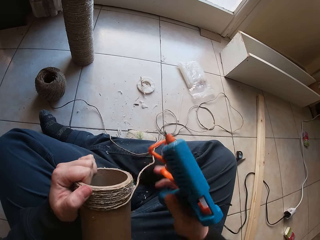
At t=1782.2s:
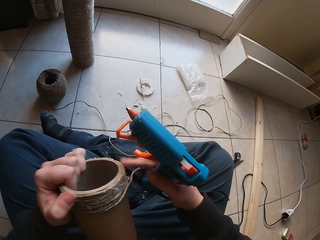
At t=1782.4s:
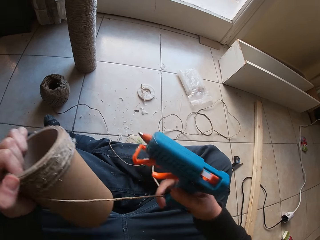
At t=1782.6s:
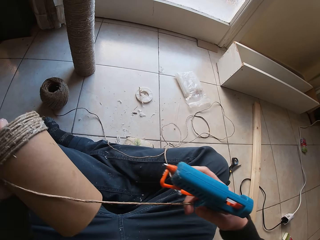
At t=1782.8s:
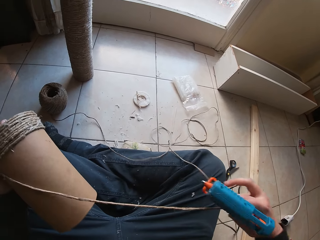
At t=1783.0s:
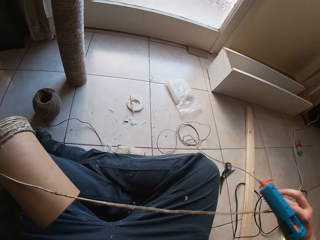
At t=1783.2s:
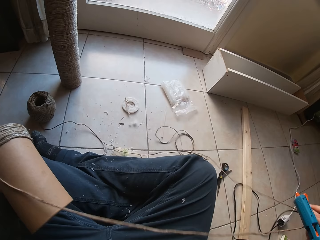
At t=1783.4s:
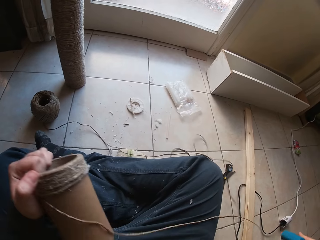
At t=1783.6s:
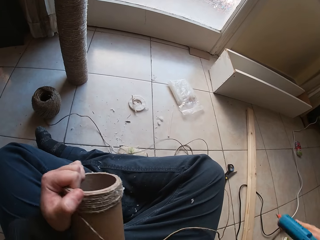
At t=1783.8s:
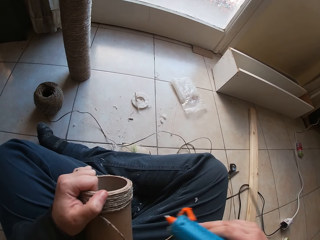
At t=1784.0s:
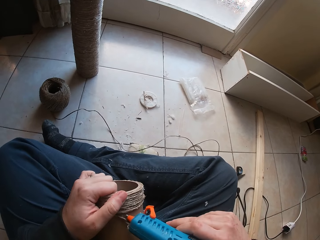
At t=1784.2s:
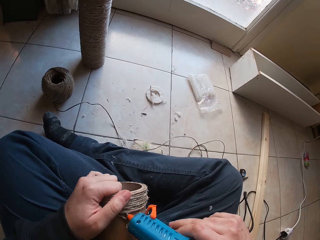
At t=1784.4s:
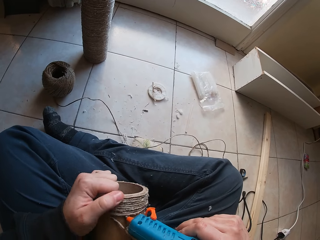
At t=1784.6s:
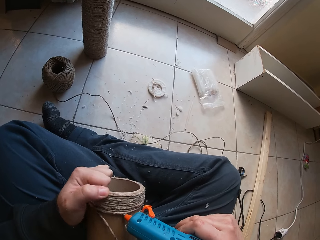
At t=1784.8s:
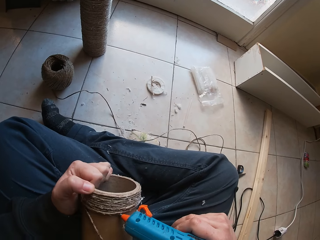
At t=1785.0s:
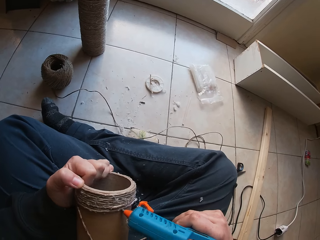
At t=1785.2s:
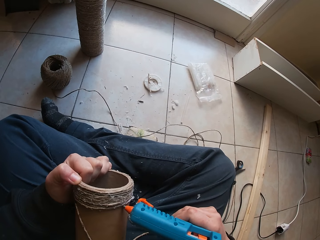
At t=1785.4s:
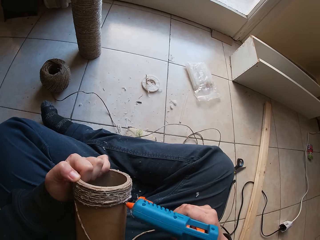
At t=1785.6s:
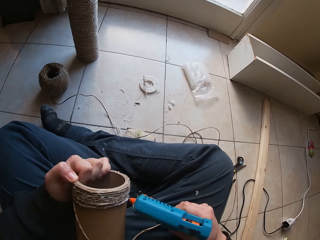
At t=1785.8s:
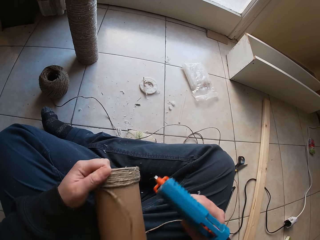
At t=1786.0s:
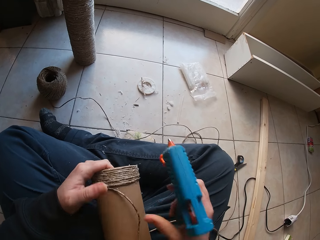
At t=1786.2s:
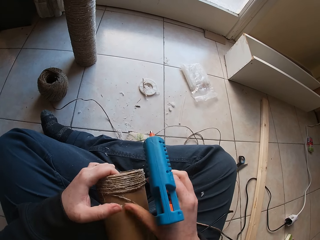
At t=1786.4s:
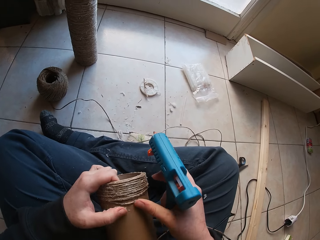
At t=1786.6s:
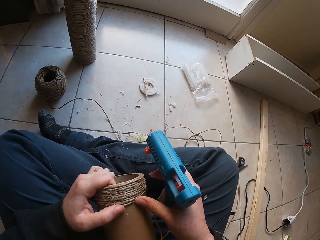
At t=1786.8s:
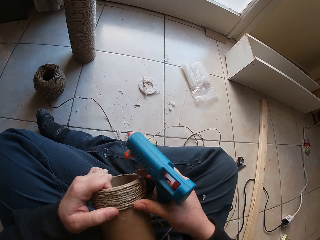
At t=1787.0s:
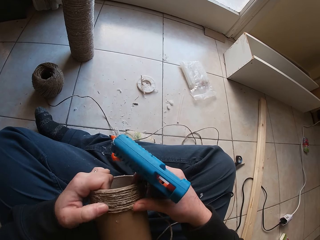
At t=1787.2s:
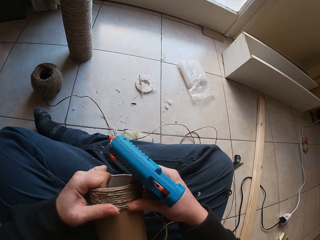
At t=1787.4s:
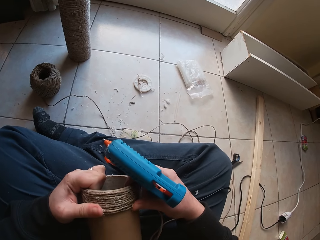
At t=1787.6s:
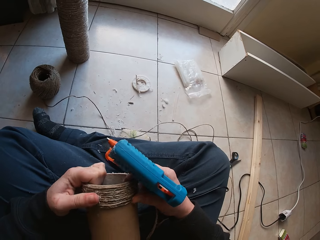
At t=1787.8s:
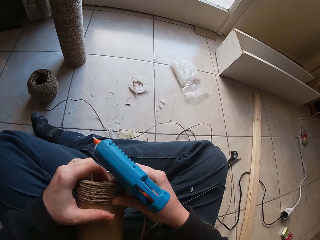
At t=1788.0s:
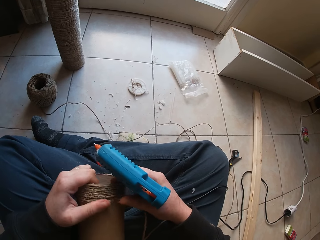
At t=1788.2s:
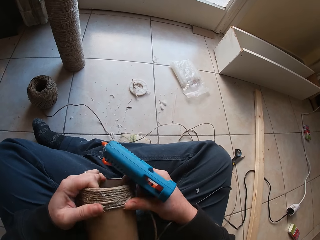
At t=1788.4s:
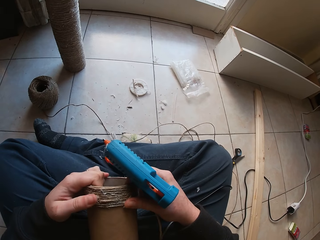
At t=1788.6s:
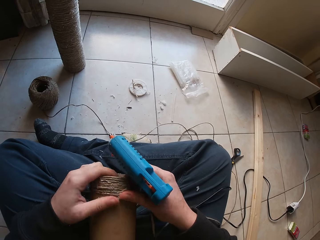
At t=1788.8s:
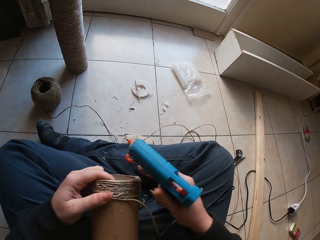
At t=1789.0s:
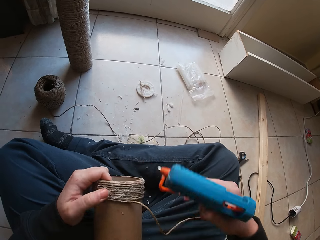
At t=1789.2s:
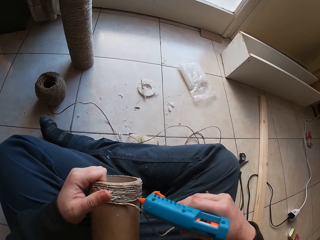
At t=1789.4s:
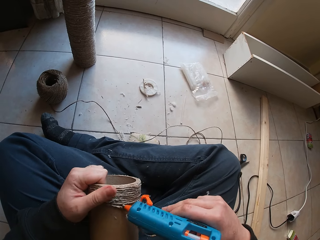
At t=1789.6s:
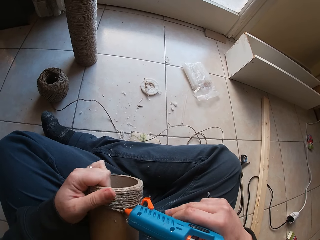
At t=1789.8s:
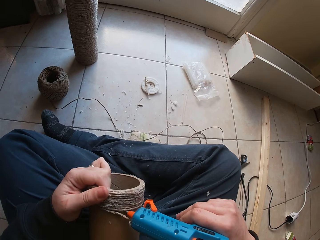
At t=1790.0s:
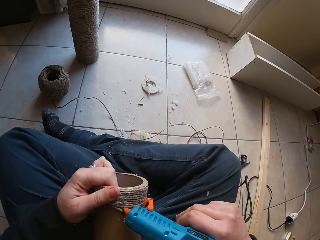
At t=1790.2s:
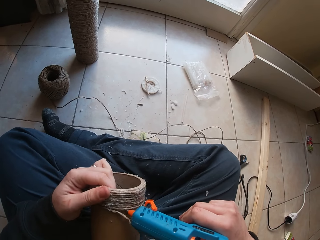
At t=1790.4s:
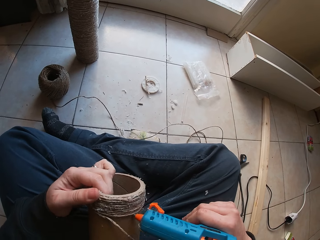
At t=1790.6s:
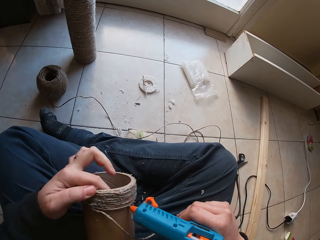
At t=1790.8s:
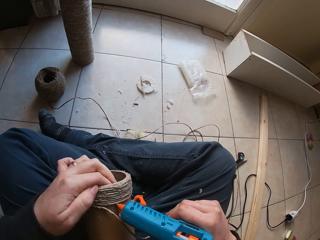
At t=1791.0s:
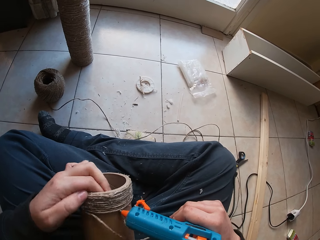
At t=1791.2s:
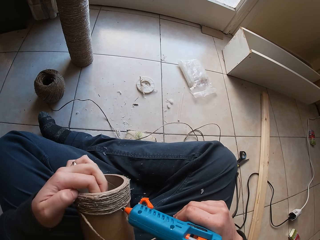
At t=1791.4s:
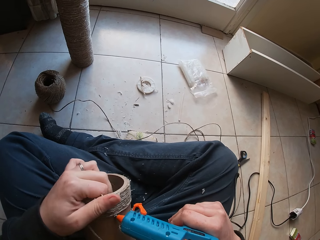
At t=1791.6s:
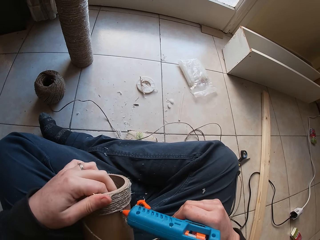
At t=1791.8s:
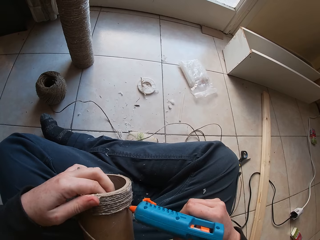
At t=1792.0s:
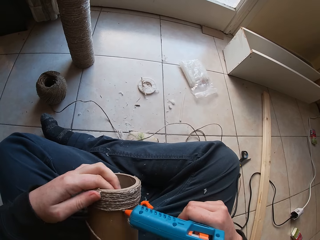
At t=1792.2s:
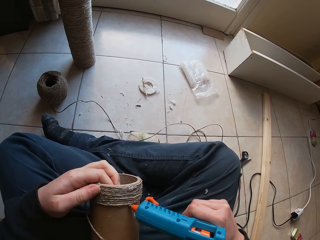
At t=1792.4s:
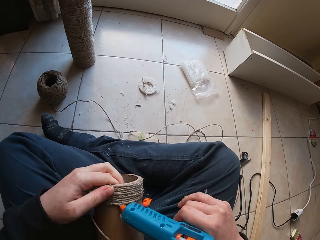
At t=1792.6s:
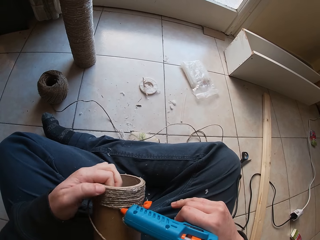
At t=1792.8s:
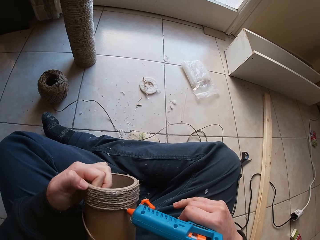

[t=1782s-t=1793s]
The camera wearer pulls the twine between the cardboard tube in her left hand and the twine ball on the floor with her right hand. She presses glue from the glue gun in her right hand on the cardboard tube in her left hand. She presses the twine round the cardboard tube in her left hand with her hands. She presses glue from the glue gun in her right hand on the cardboard tube in her left hand.

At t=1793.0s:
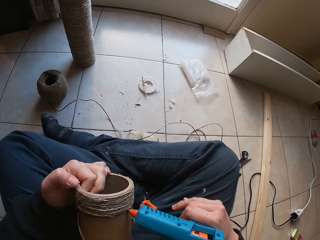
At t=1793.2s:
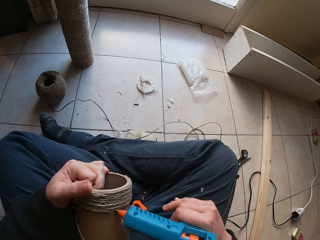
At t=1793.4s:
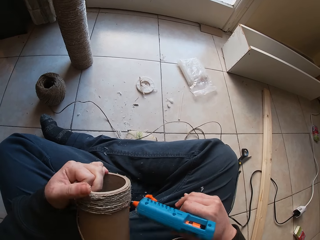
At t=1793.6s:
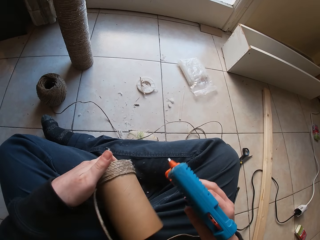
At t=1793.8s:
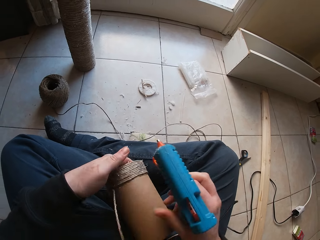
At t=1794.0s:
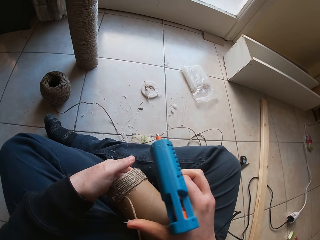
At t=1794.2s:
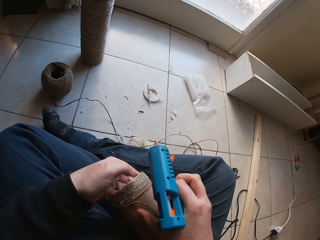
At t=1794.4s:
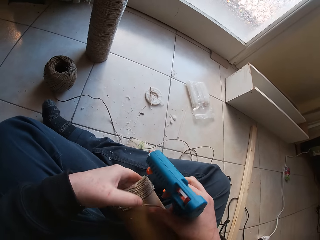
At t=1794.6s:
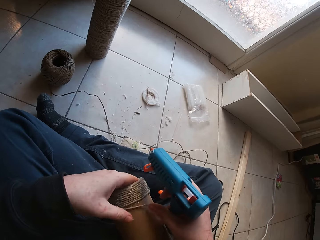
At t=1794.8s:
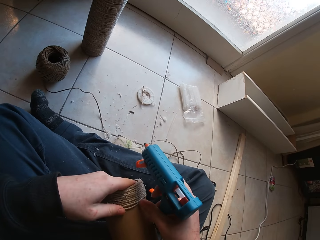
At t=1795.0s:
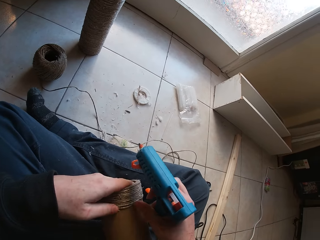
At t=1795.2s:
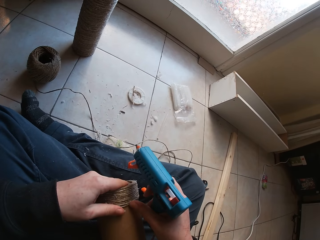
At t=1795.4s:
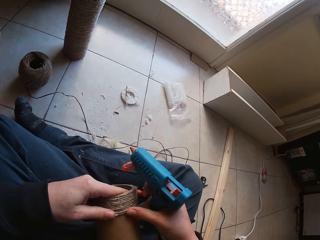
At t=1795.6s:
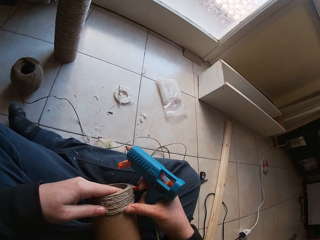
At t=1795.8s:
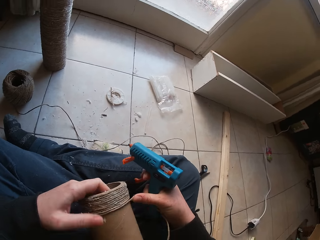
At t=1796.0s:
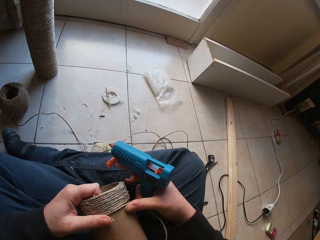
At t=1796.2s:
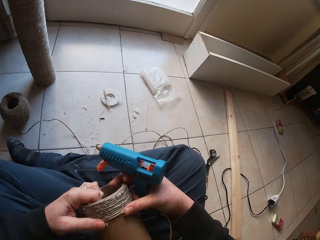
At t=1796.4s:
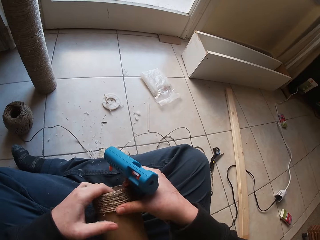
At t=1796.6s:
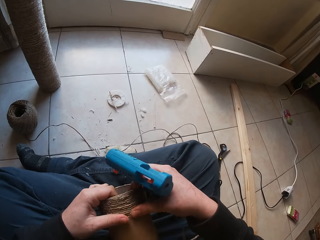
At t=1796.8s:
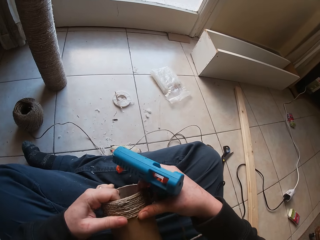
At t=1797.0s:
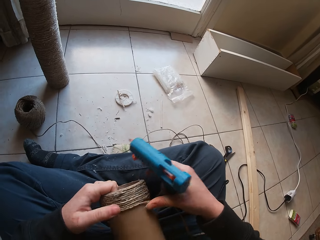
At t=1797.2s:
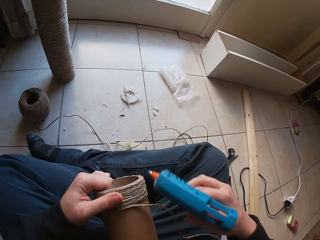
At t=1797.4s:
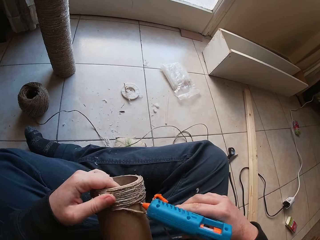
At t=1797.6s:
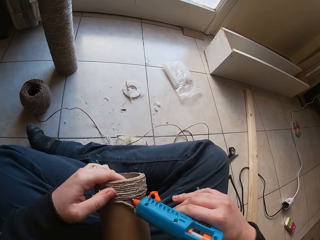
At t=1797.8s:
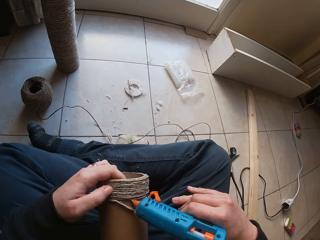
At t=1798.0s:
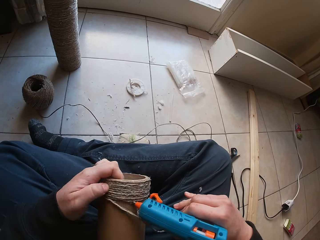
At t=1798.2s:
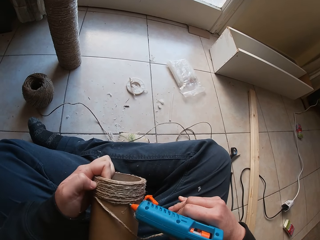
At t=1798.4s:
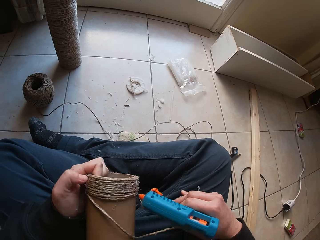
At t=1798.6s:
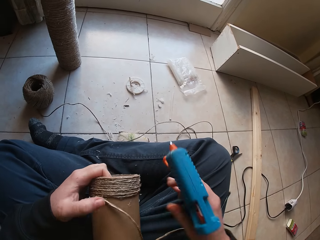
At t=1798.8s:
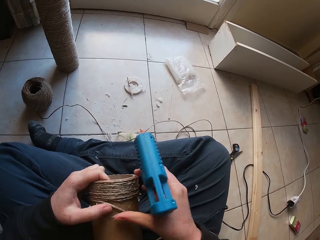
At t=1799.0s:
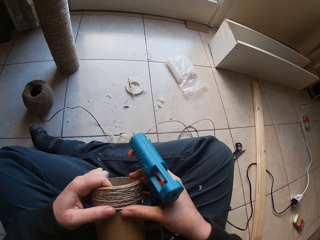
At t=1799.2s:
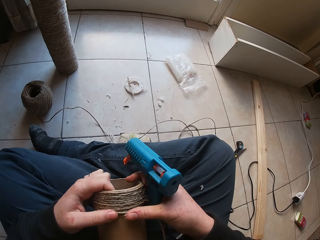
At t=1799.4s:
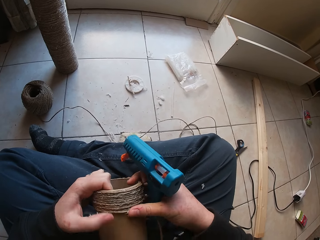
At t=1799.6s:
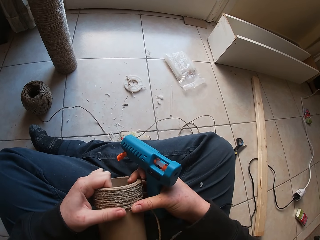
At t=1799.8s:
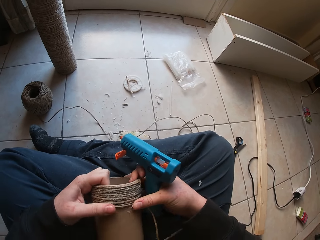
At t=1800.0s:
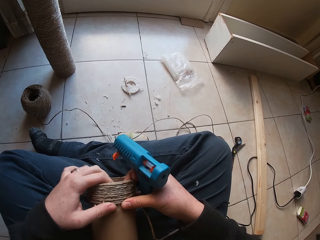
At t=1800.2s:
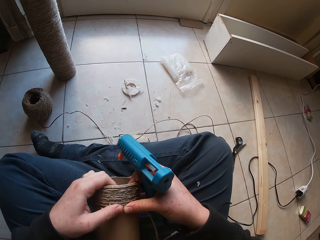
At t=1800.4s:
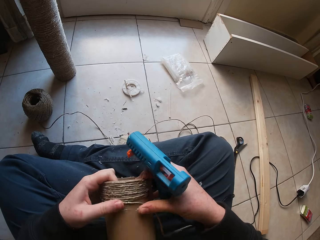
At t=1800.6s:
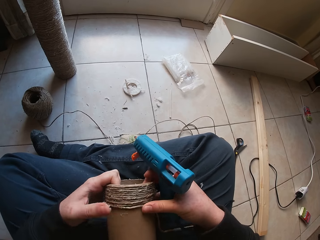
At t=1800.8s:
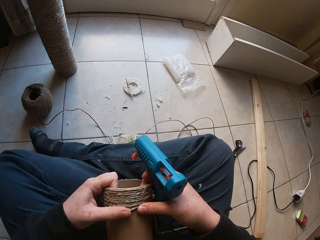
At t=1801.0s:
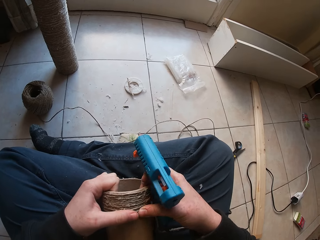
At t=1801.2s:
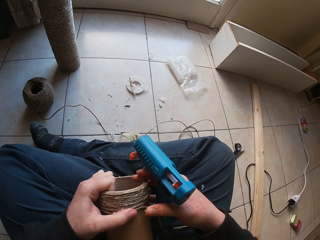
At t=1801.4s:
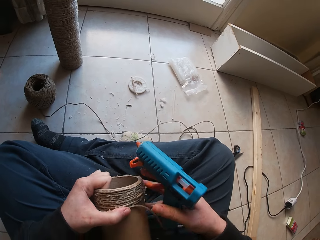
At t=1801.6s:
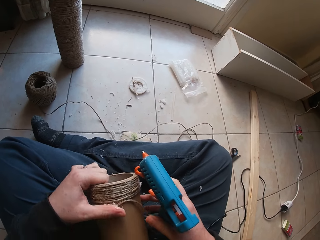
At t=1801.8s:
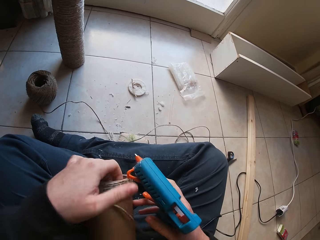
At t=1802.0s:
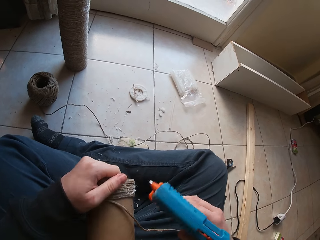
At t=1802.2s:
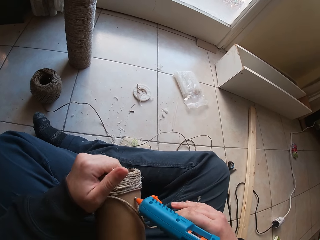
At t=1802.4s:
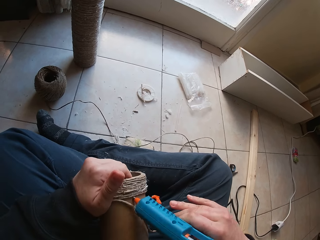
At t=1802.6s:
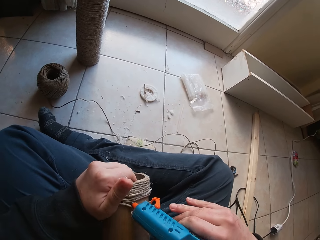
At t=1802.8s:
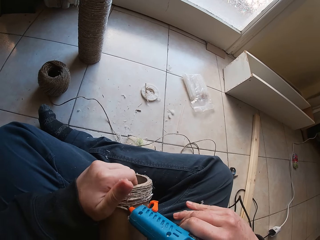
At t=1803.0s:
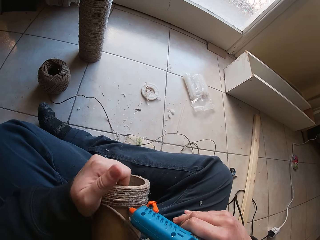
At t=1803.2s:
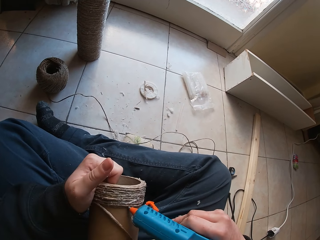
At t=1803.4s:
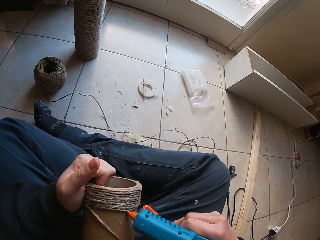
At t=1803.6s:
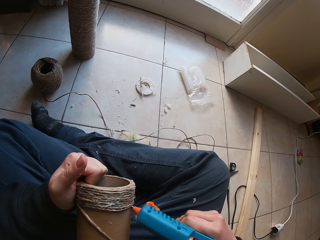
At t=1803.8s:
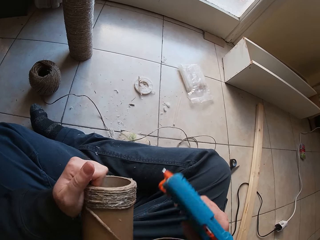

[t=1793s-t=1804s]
The camera wearer lays the twine on the cardboard tube in her left hand with her right hand. She presses the twine round the cardboard tube in her left hand with her hands. She presses glue from the glue gun in her right hand on the cardboard tube in her left hand. She presses the twine round the cardboard tube in her left hand with her hands. She presses glue from the glue gun in her right hand on the cardboard tube in her left hand.
